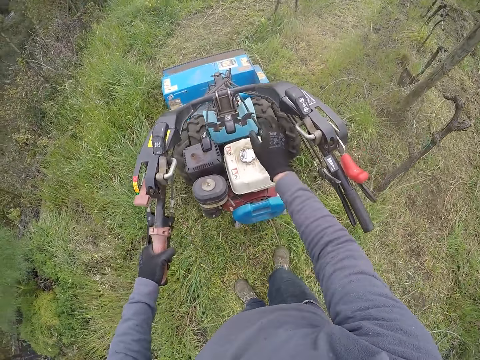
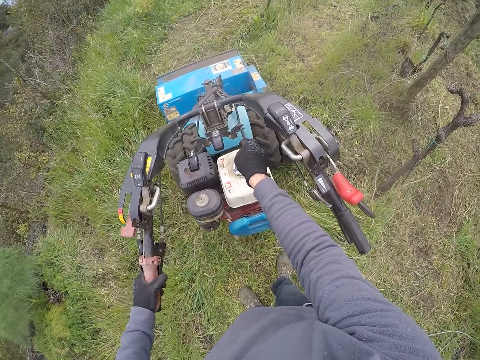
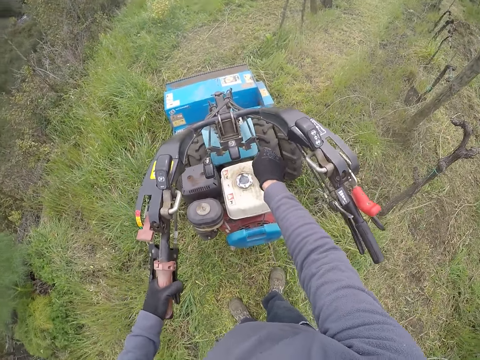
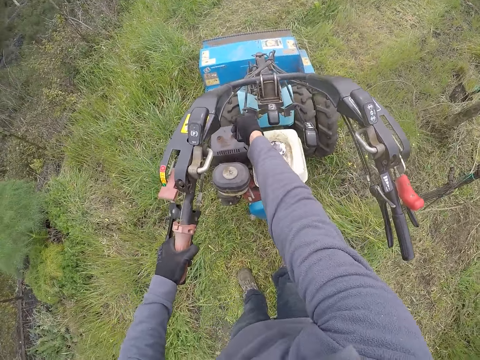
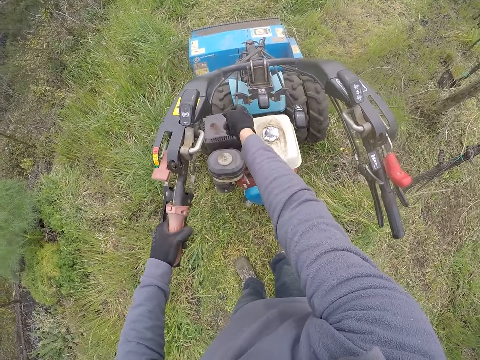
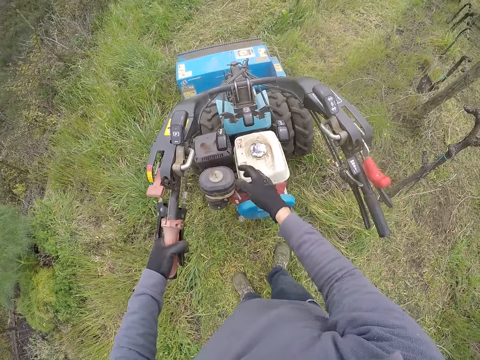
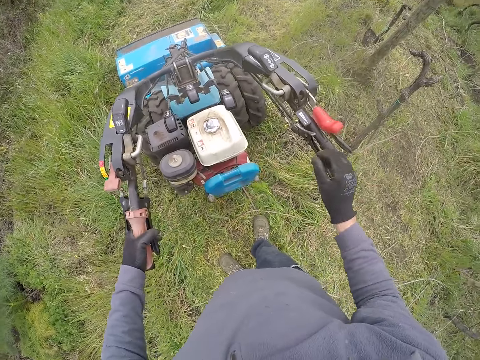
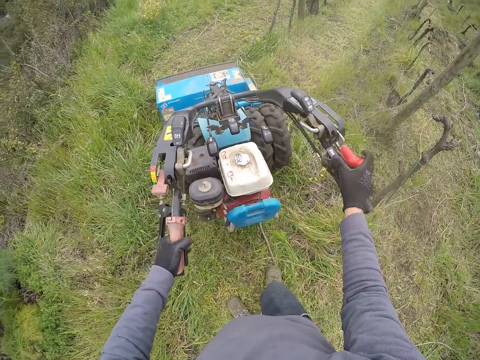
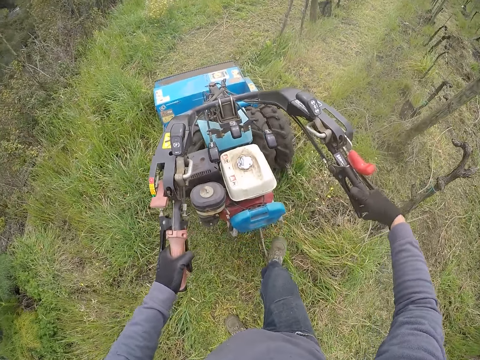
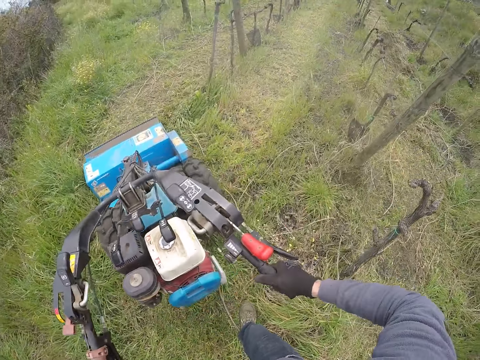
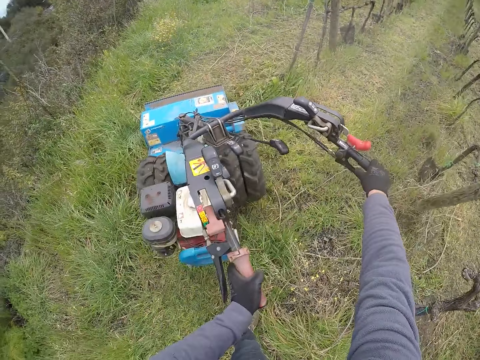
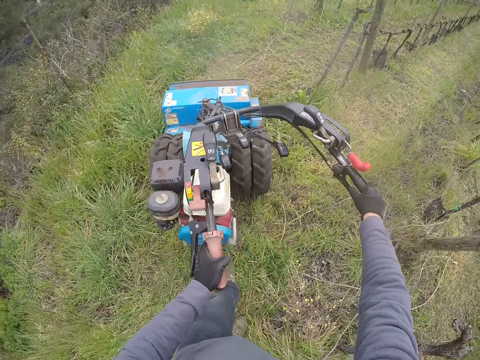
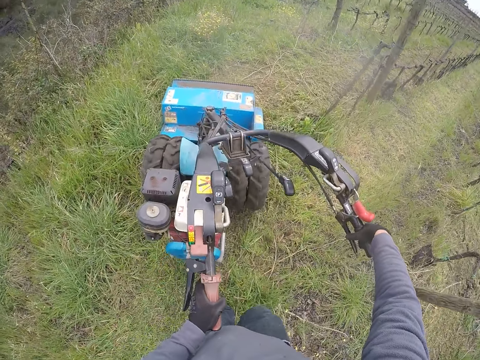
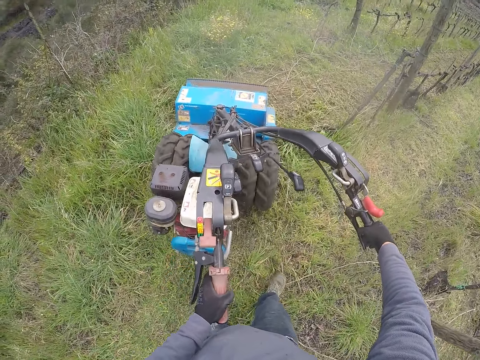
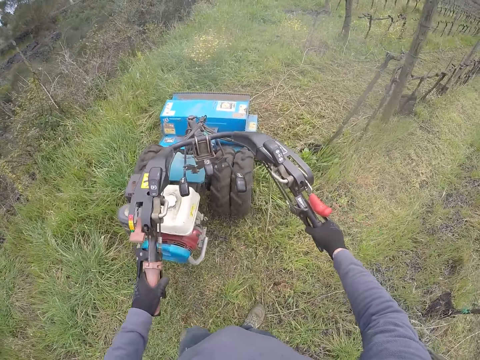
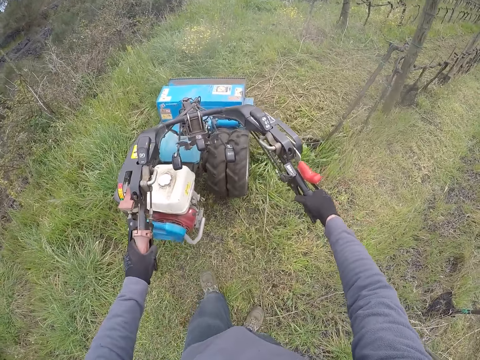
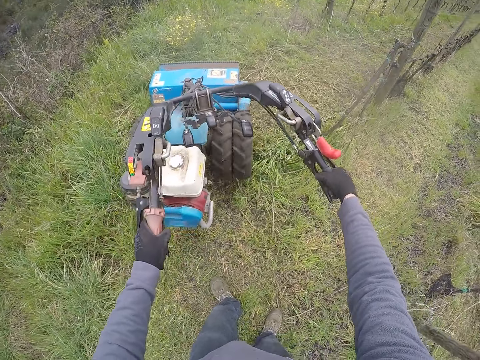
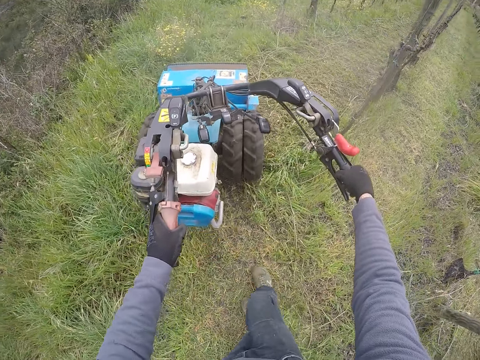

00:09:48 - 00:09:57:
The camera wearer pulls the right switch. He adjusts the shift lever of the field mower with his right hand. He pulls the left switch. He adjusts the choke lever of the field mower with his right hand. He pushes the lawn mower. He mows the field with the field mower.

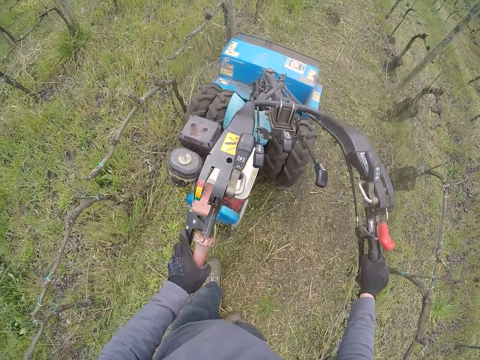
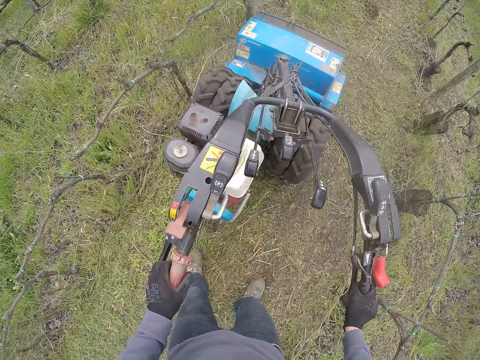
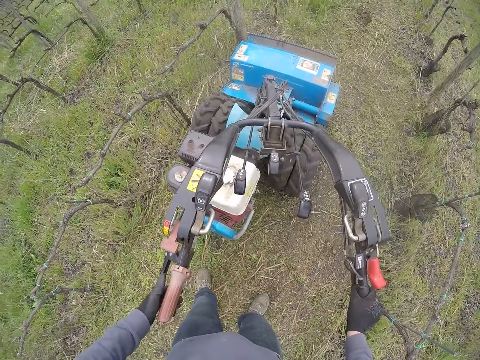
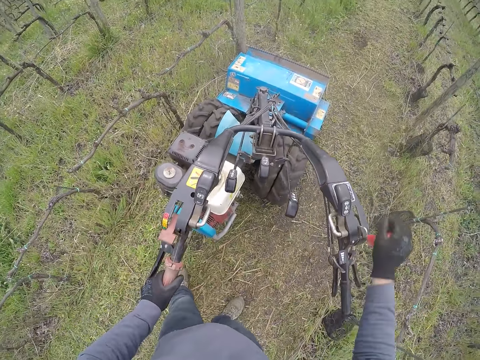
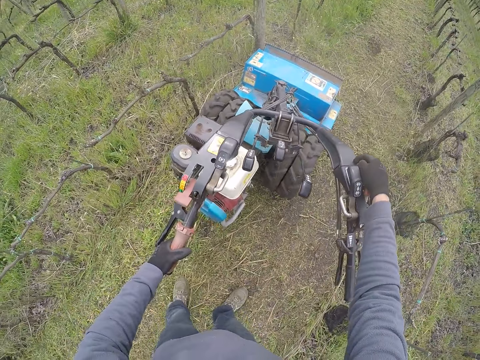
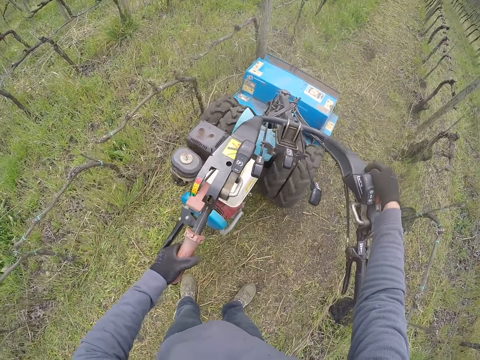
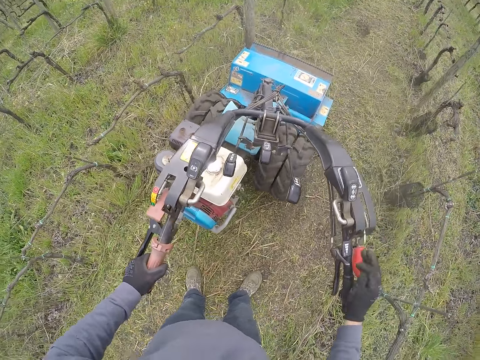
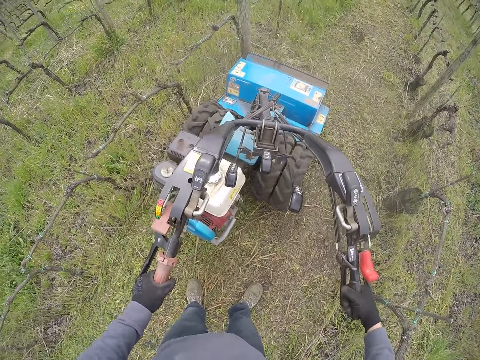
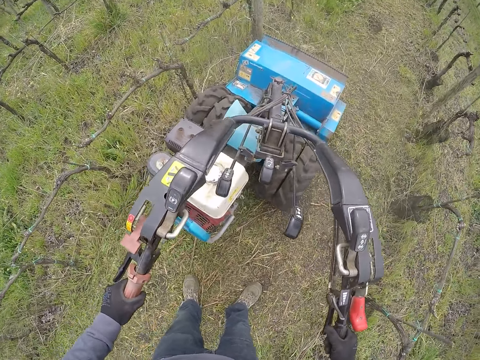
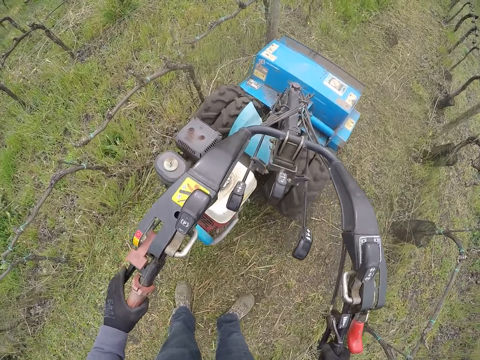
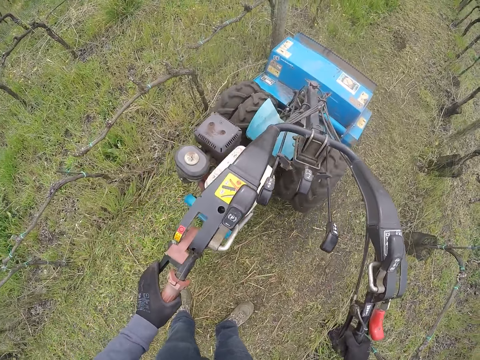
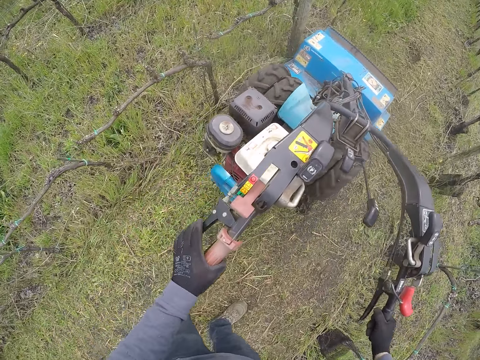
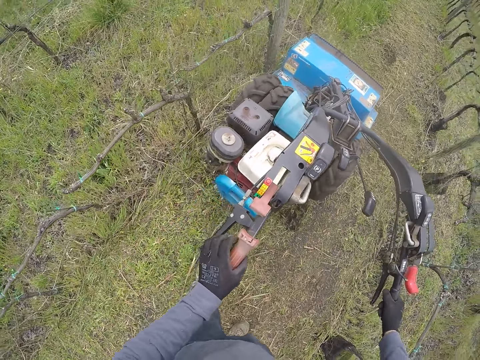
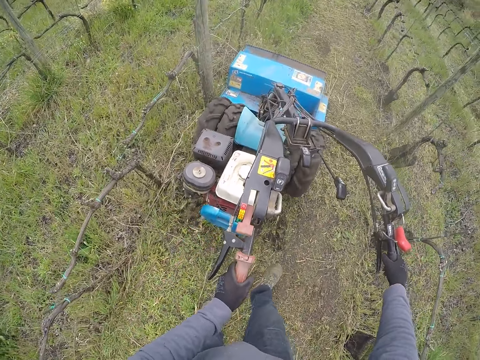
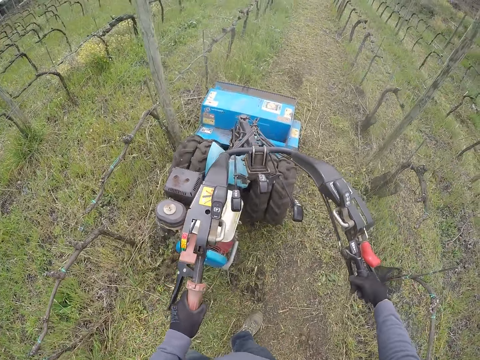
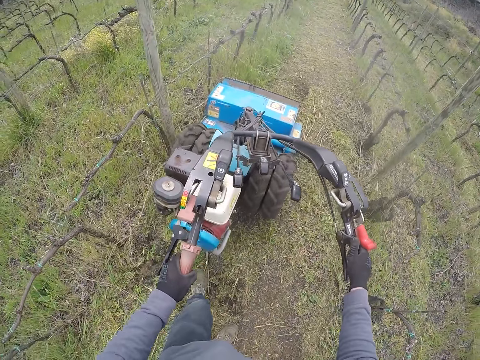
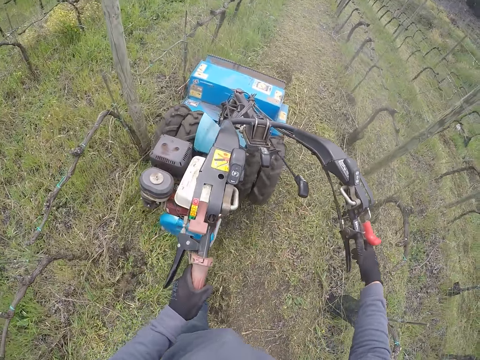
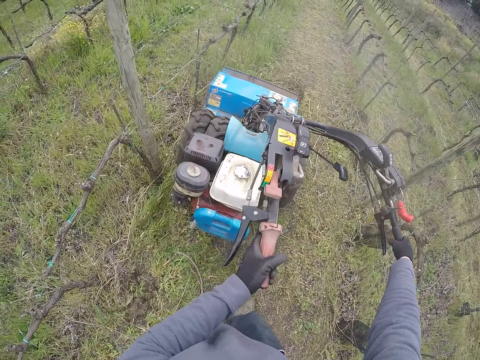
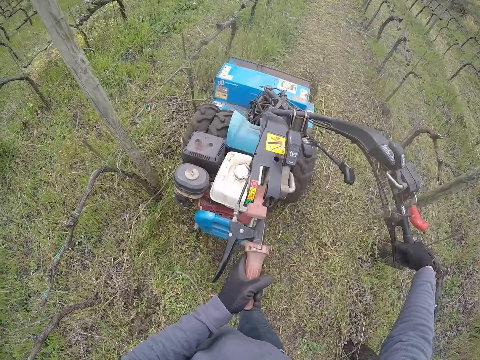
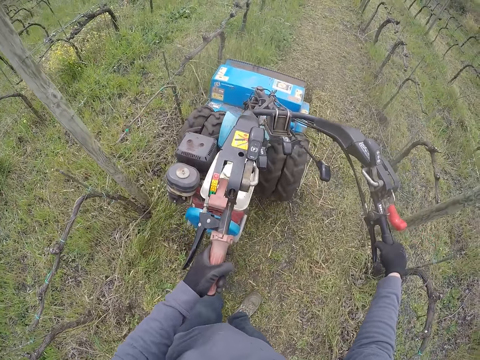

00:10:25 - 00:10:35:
The camera wearer pushes the lever forward. He pulls up the traction drive lever of the field mower with his right hand. He pulls the lawn mower backwards. He pulls down the traction drive lever of the field mower with his right hand. He pushes the lawn mower.

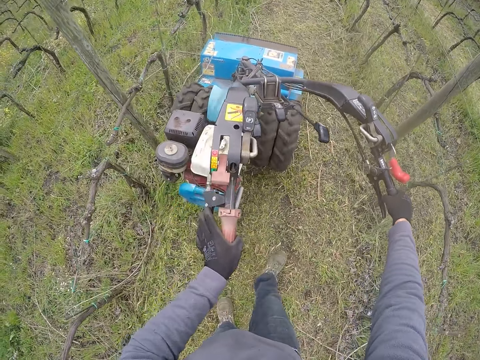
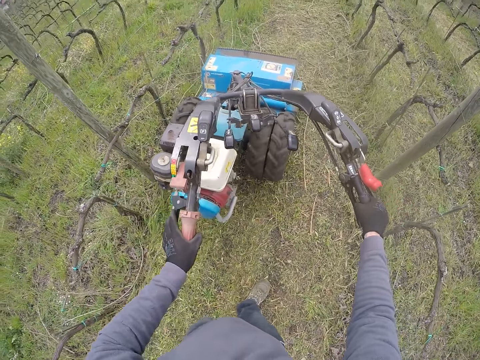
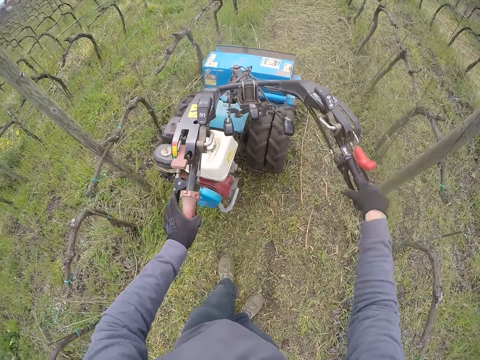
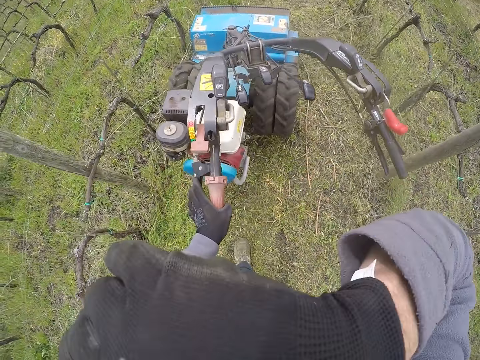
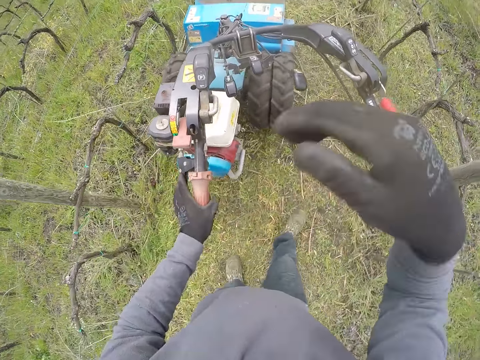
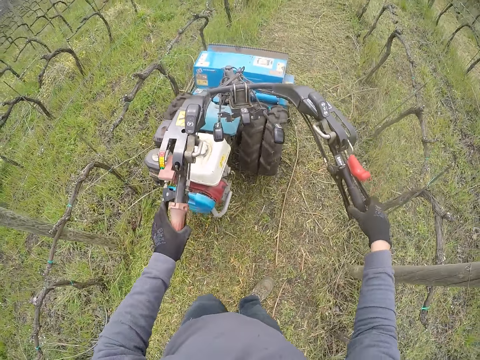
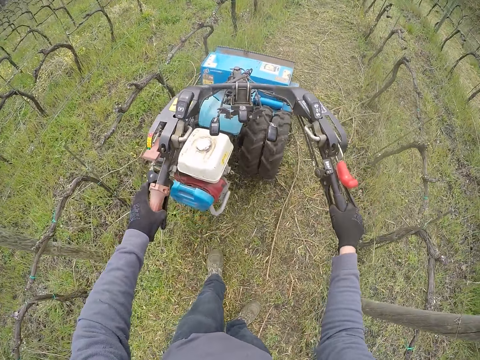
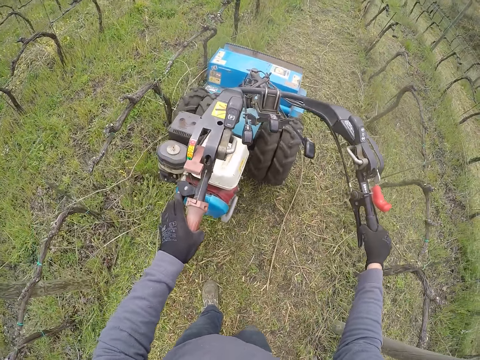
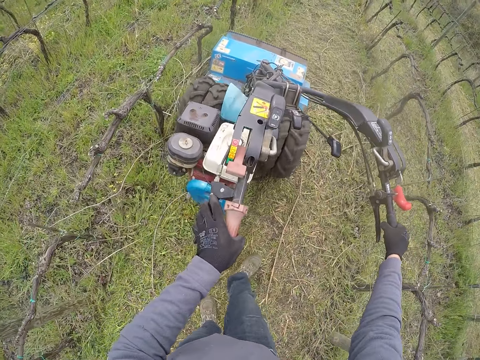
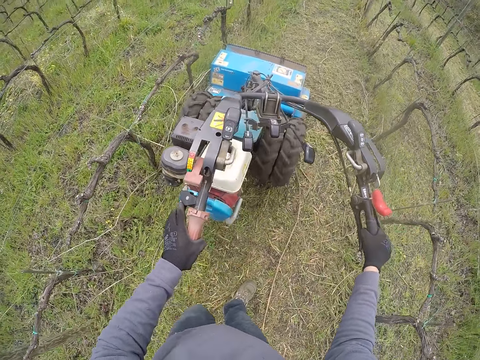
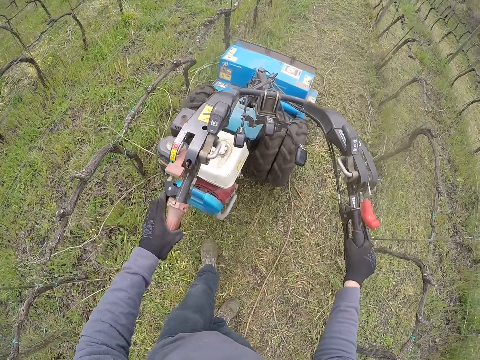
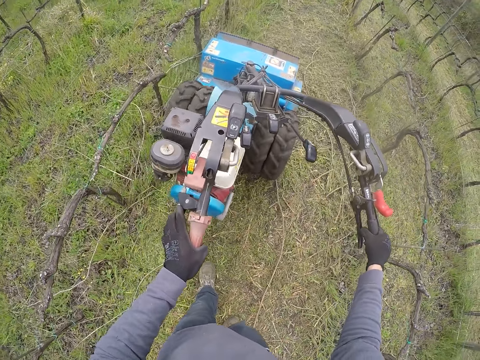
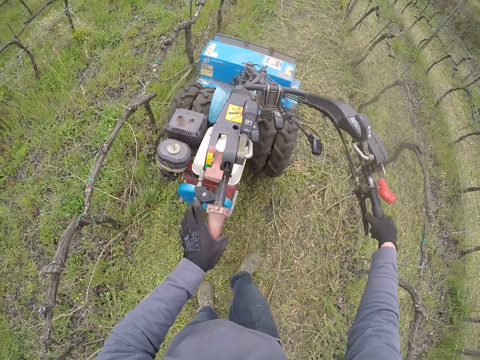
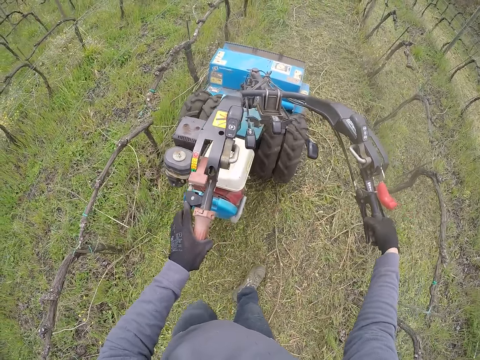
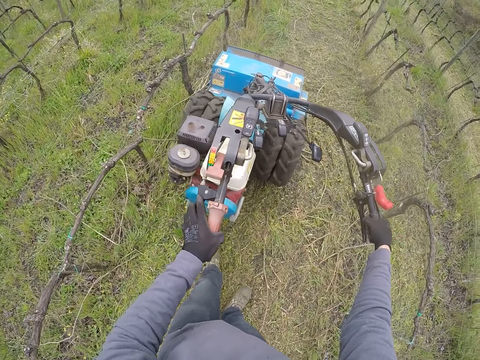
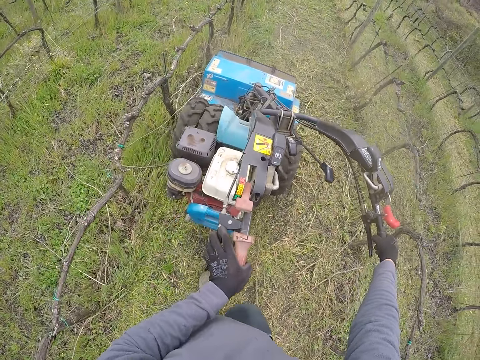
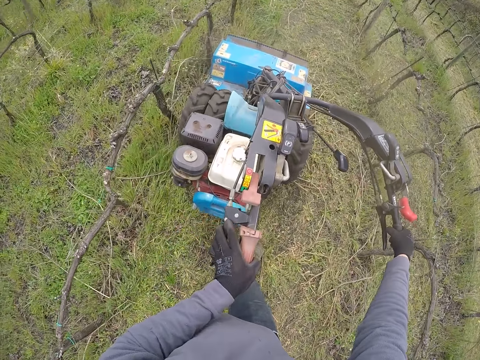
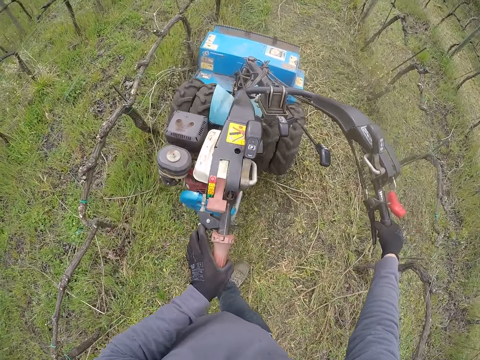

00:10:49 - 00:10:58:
The camera wearer wipes the face with the right hand. He touches his face with his right hand. He pushes the lawn mower.
